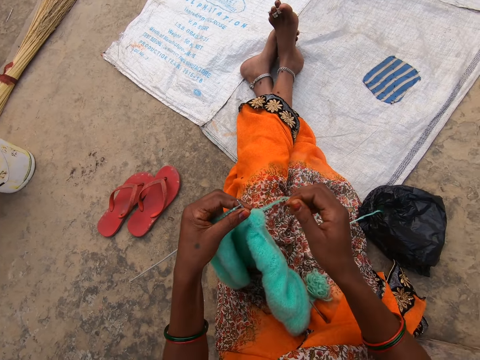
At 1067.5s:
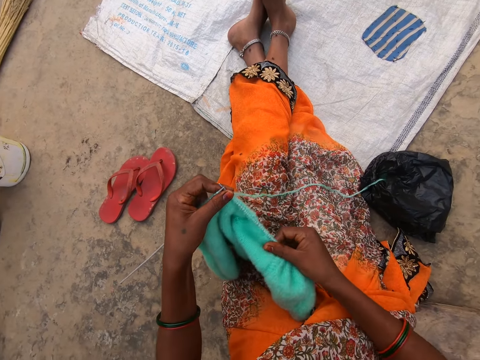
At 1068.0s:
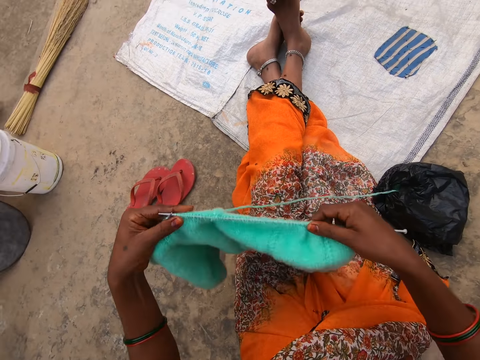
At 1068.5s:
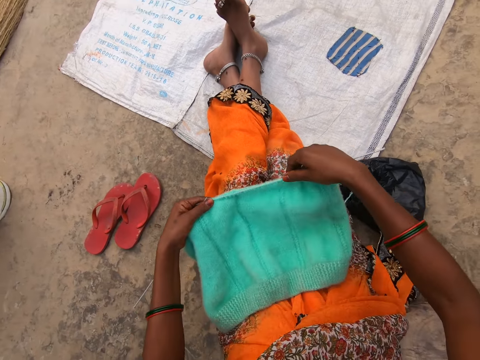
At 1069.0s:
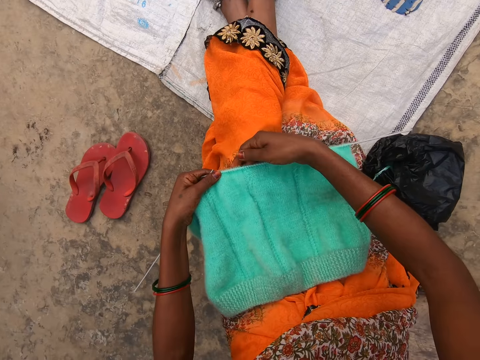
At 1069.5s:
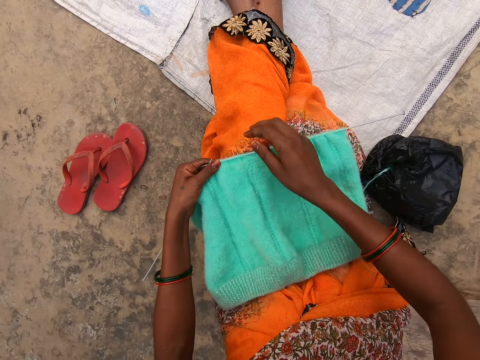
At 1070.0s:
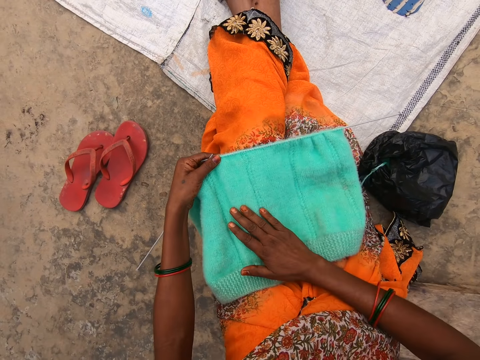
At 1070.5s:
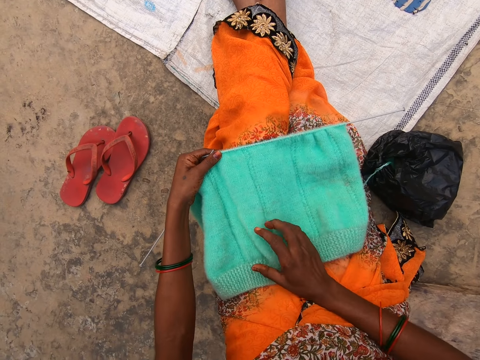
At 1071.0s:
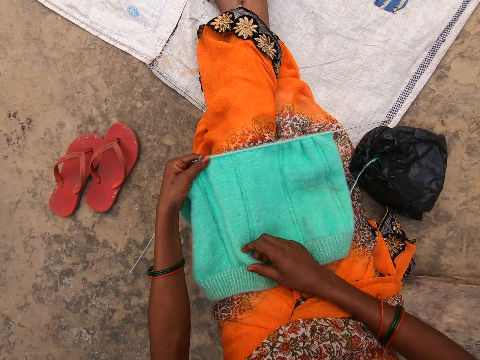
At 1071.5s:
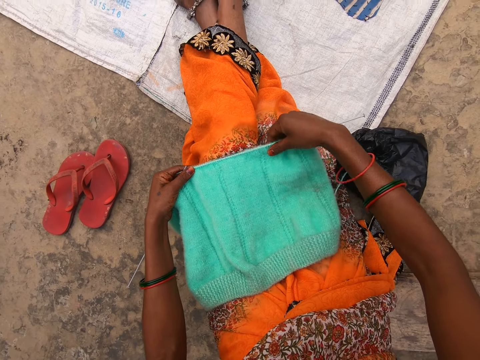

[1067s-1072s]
The camera wearer lays the crochet or cloth on her lap. She adjusts the crochet with her right hand. She touches the cloth.

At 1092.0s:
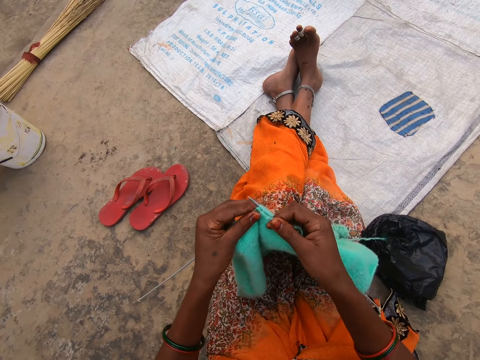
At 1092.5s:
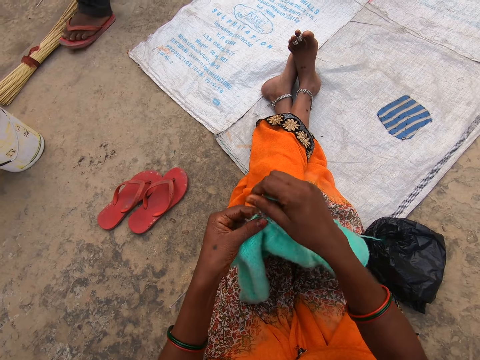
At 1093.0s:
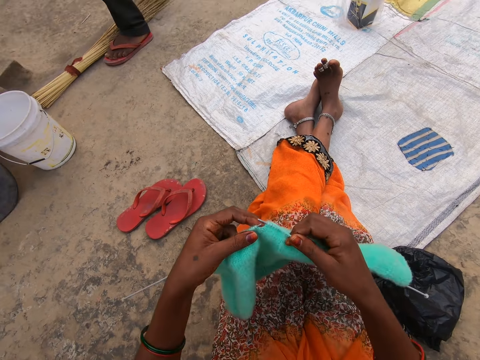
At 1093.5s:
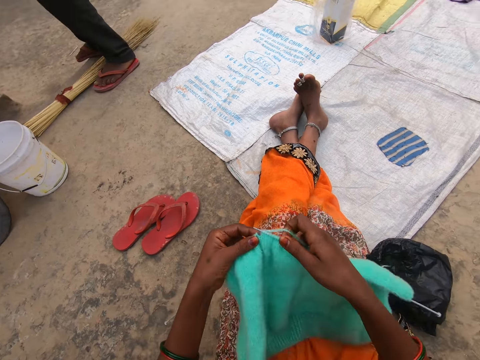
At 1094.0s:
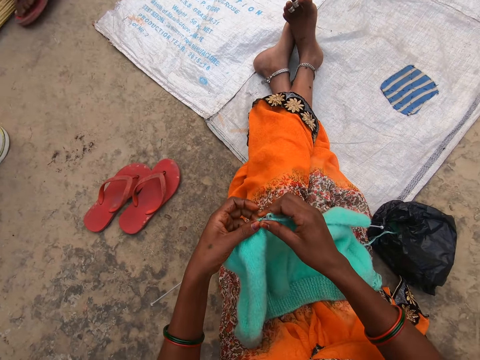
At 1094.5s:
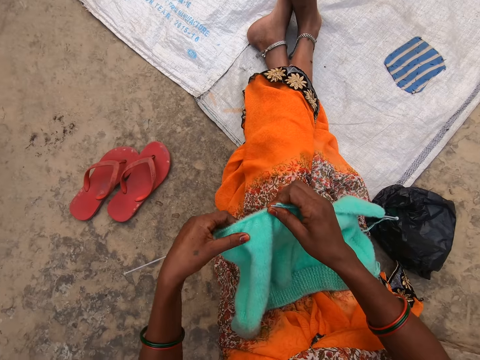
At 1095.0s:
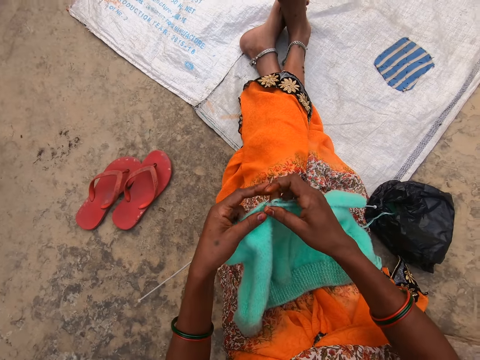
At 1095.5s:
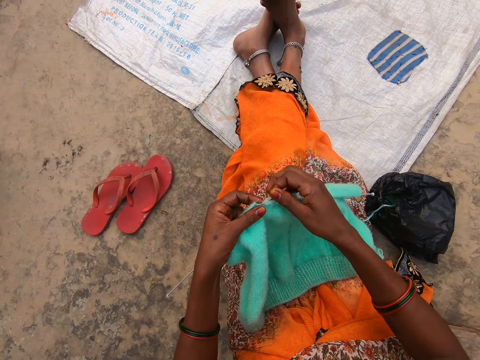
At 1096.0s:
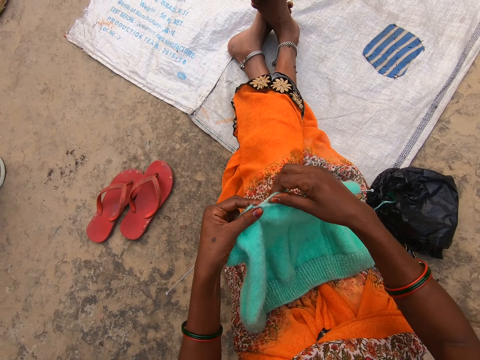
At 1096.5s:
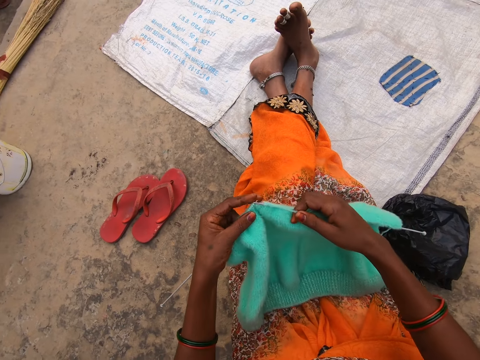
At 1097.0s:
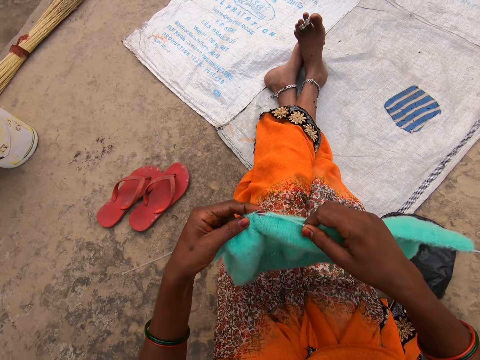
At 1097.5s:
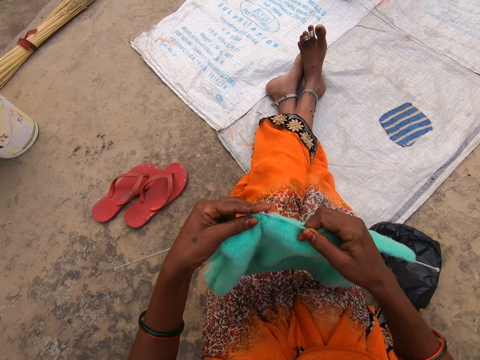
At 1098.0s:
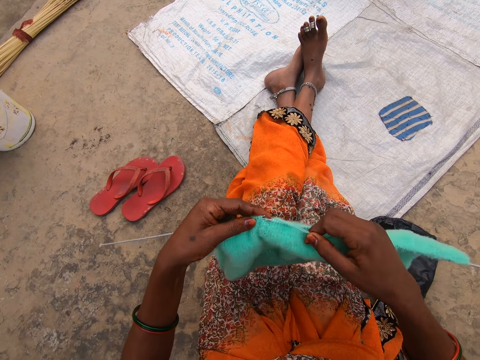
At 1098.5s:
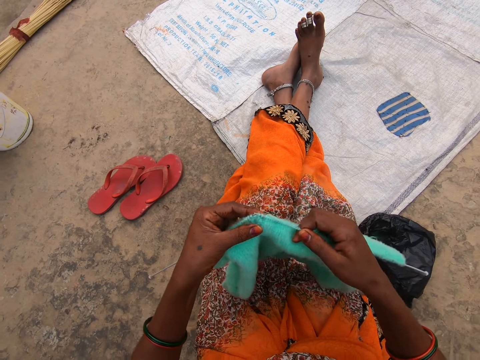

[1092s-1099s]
A woman stands in front of the camera wearer.

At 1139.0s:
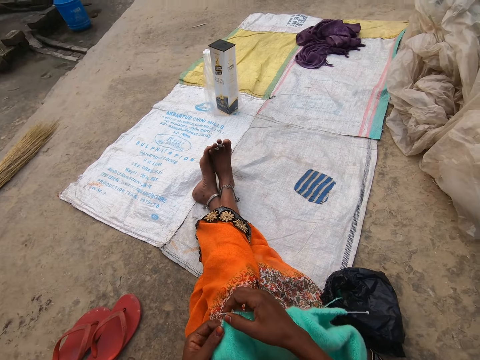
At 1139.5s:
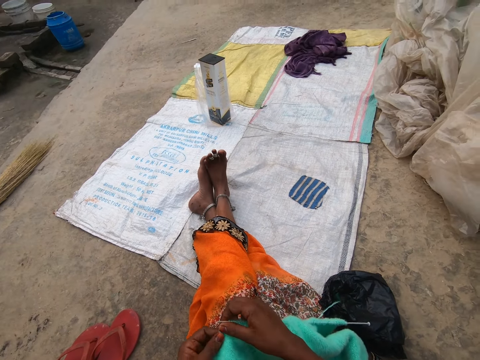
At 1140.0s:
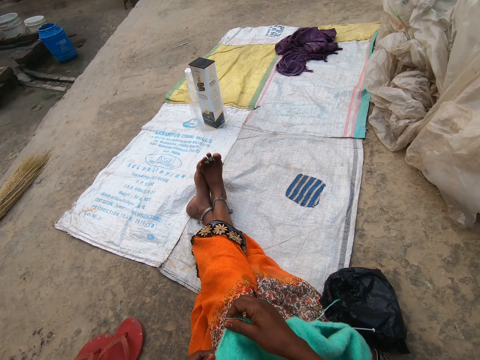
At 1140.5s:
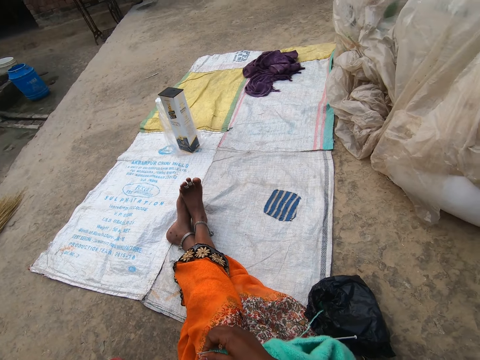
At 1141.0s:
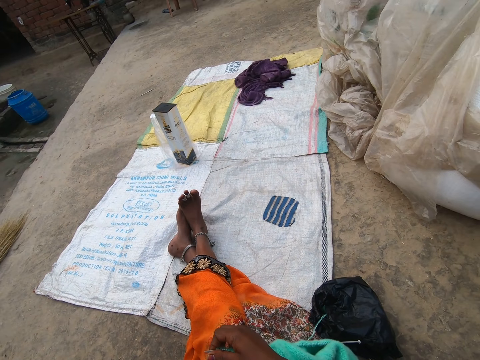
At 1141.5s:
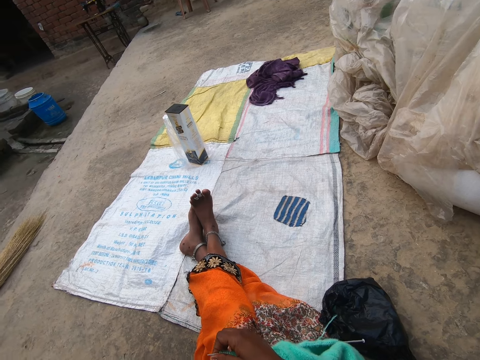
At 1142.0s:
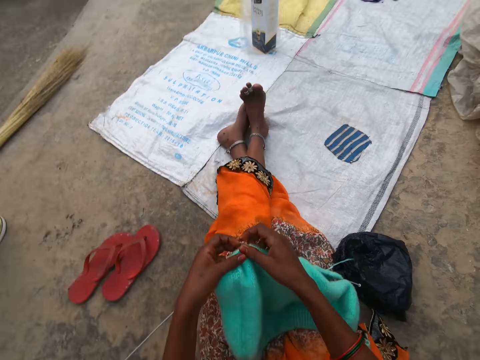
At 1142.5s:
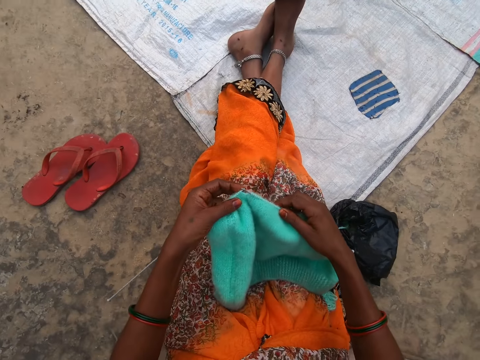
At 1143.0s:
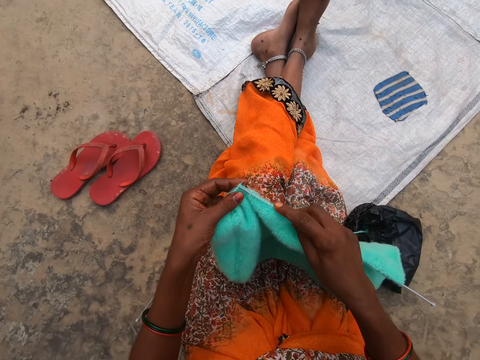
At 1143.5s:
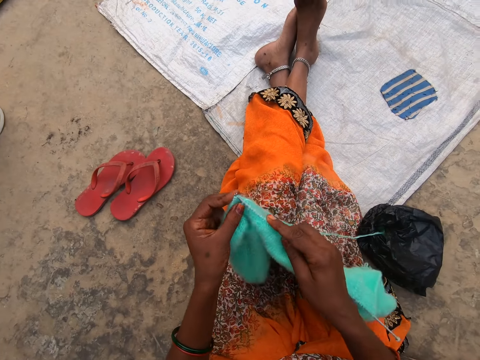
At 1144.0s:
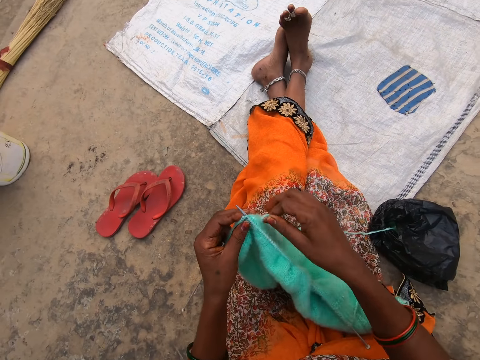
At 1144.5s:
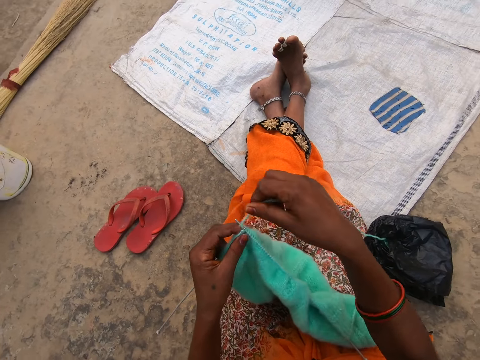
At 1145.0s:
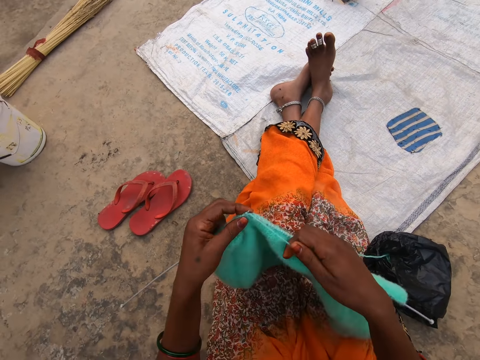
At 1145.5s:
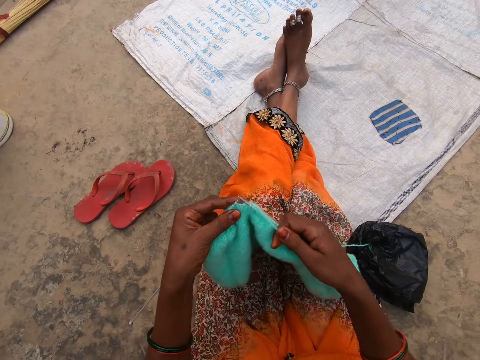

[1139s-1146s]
The camera wearer looks around the compound.

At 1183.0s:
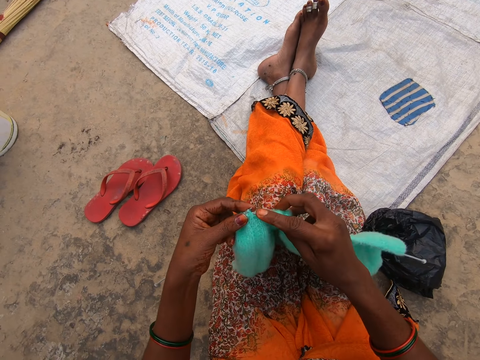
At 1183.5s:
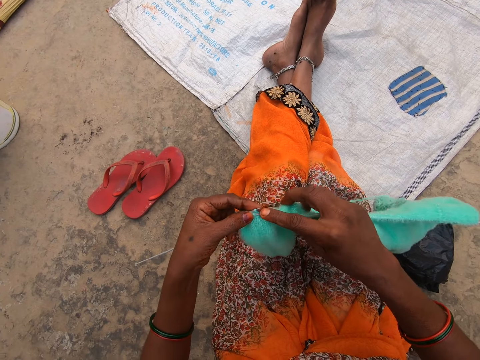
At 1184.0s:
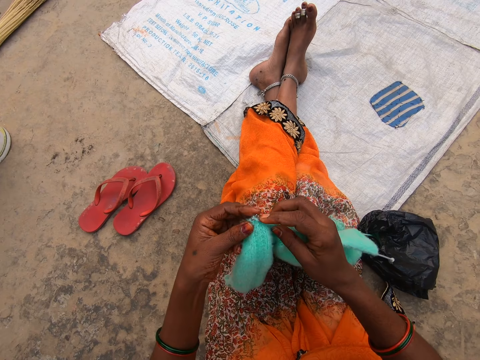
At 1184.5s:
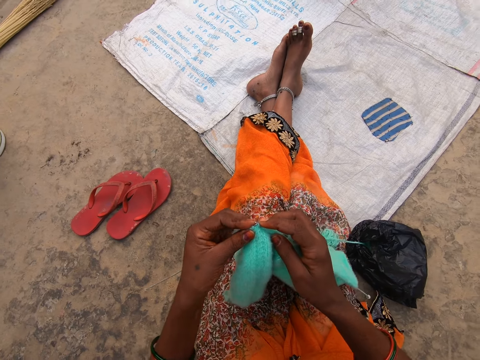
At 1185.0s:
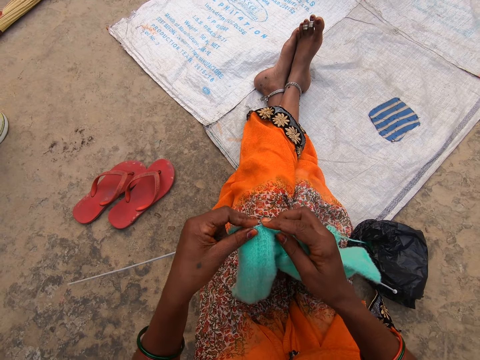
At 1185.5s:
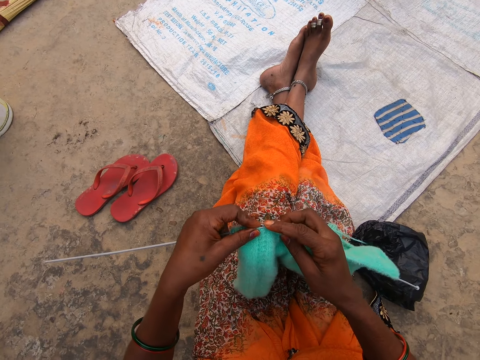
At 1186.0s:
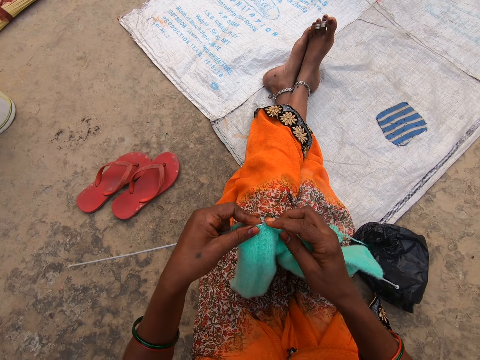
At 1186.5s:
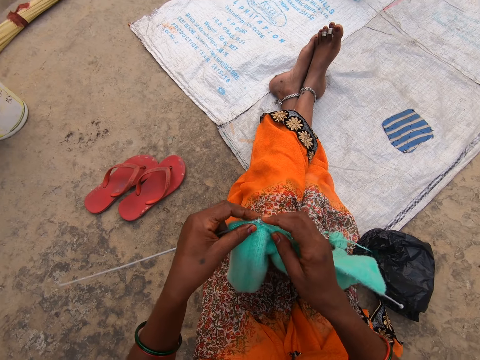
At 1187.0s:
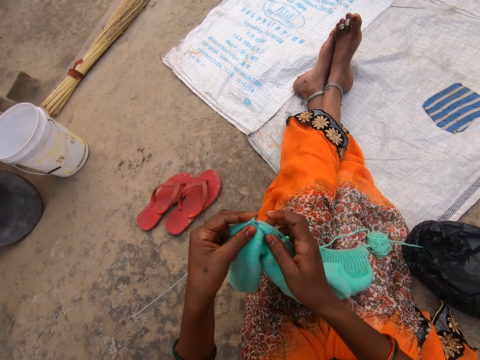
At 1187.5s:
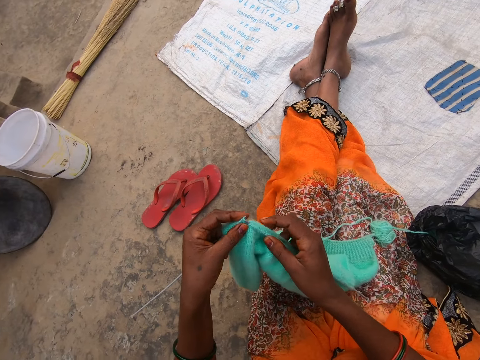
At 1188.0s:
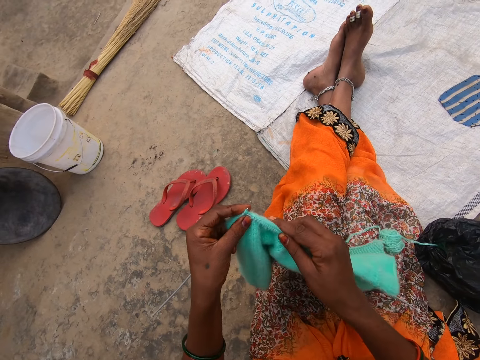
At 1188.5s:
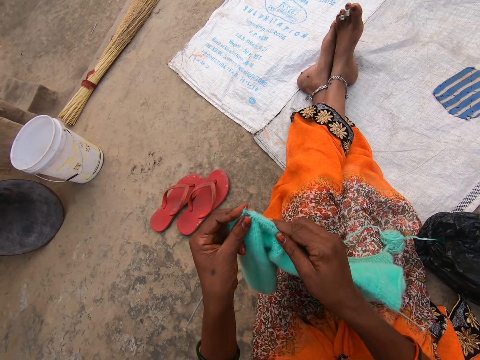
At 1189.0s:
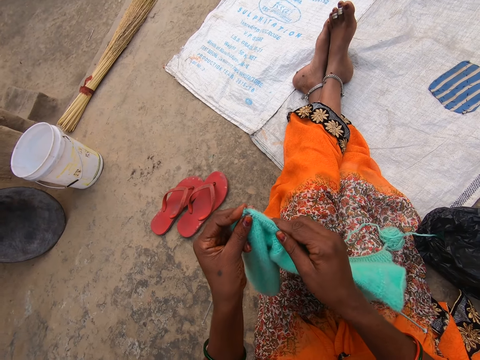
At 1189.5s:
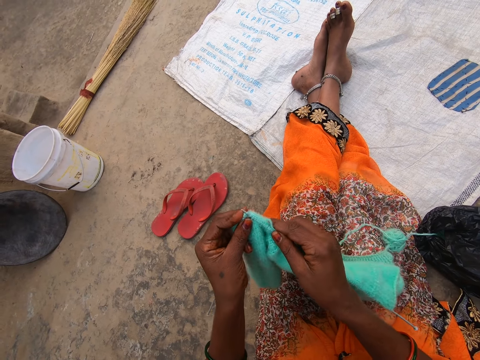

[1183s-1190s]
The camera wearer converses with a woman.
